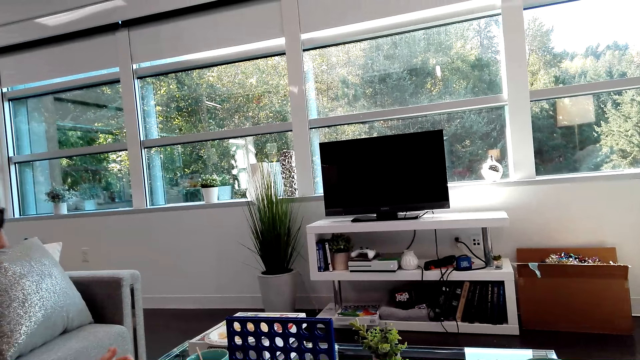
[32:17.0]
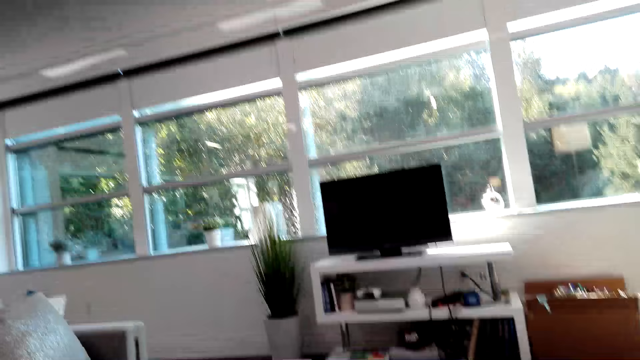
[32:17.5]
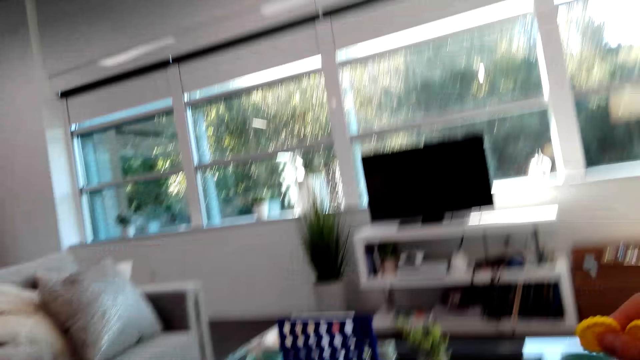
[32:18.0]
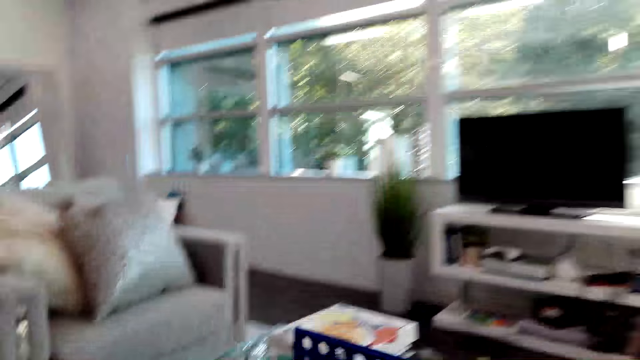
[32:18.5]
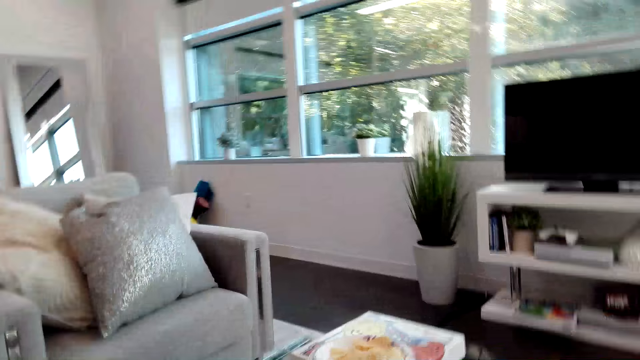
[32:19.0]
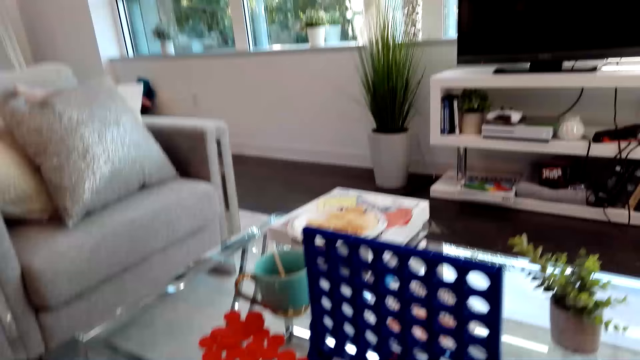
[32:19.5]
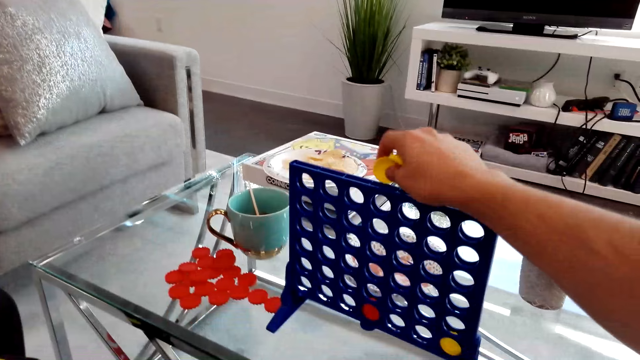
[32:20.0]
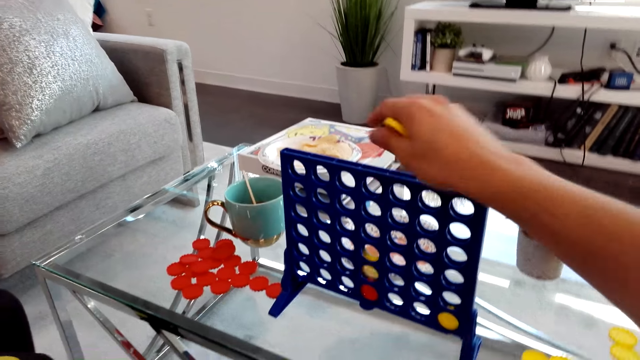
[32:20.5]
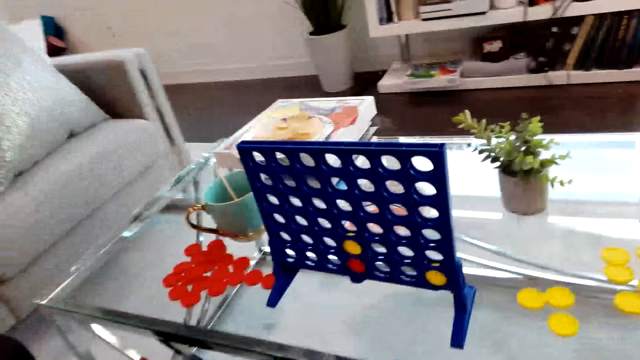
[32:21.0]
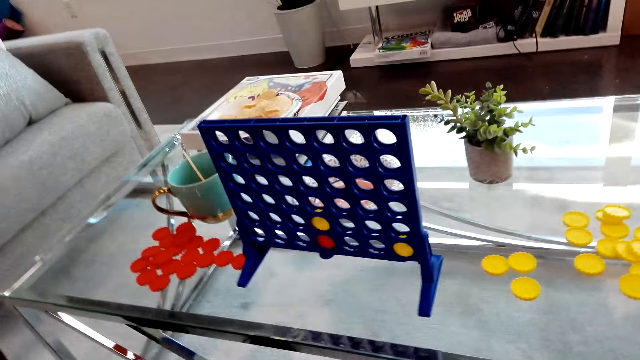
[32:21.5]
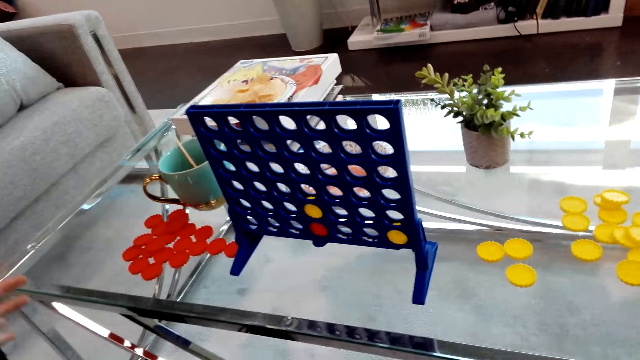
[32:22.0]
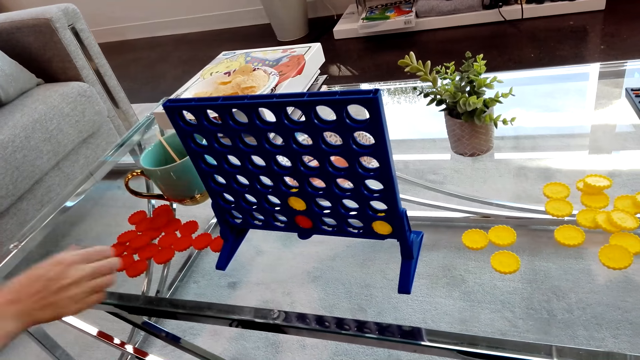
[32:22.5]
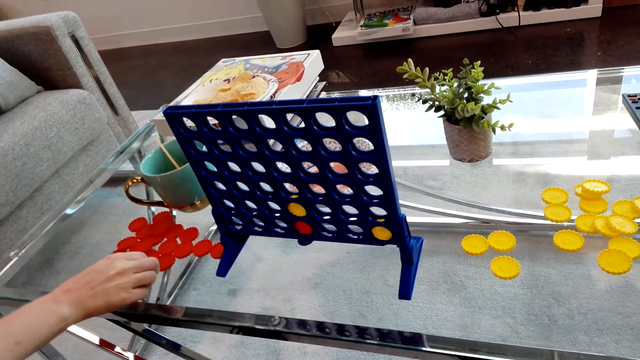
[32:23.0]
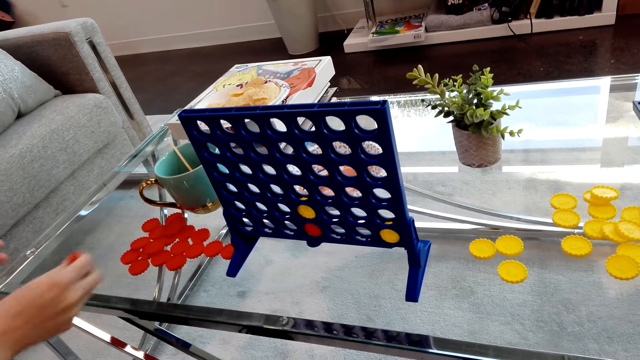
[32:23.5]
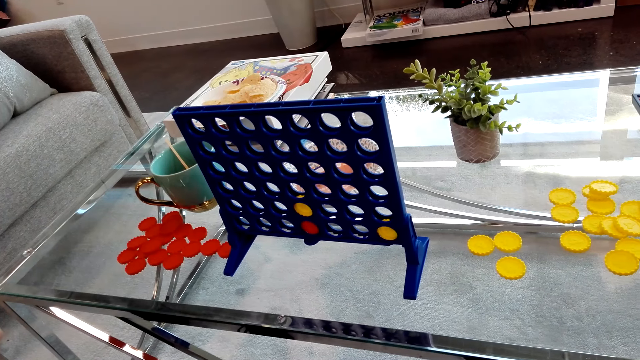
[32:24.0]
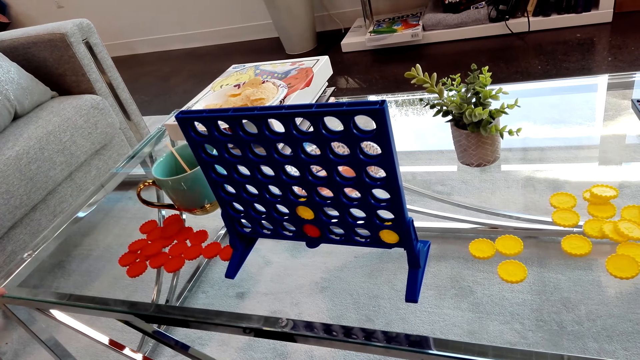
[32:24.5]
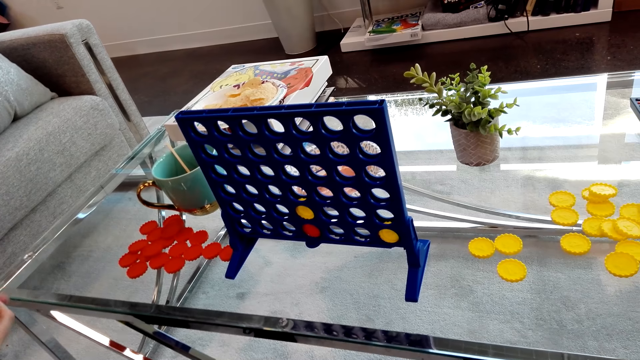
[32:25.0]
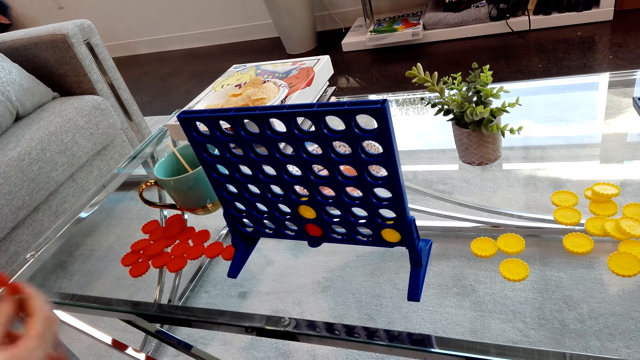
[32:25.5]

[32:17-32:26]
The camera wearer drops a Connect 4 game coin in the board. They play the Connect Four game. A person picks Connect 4 game coins from the table.

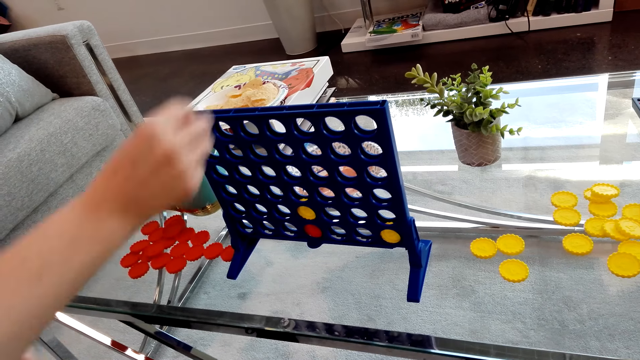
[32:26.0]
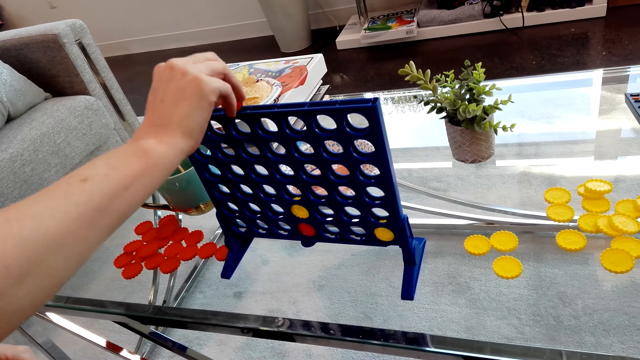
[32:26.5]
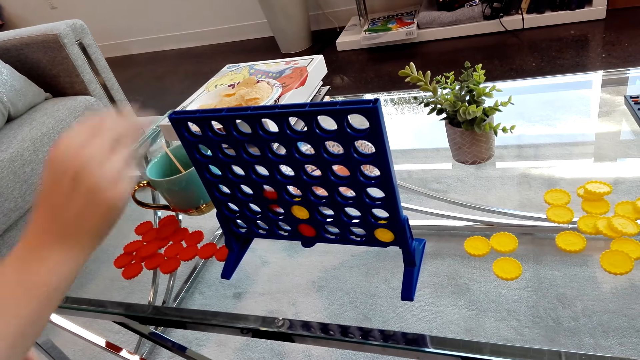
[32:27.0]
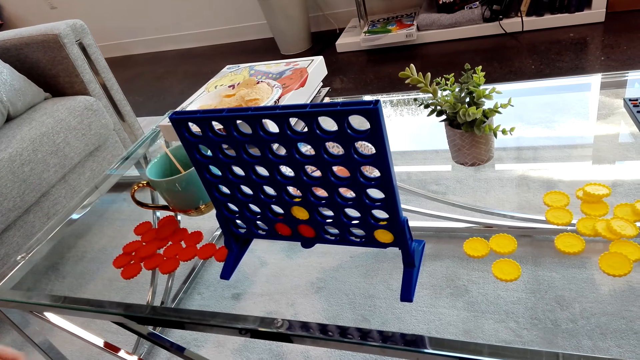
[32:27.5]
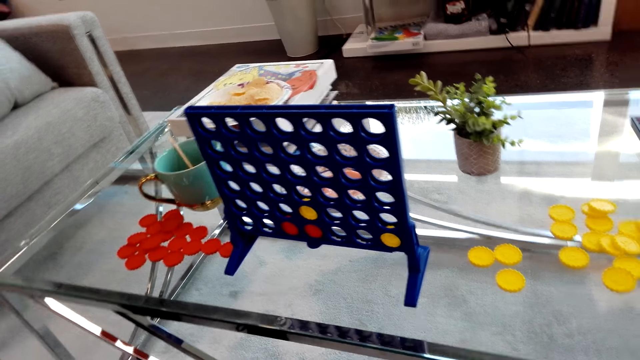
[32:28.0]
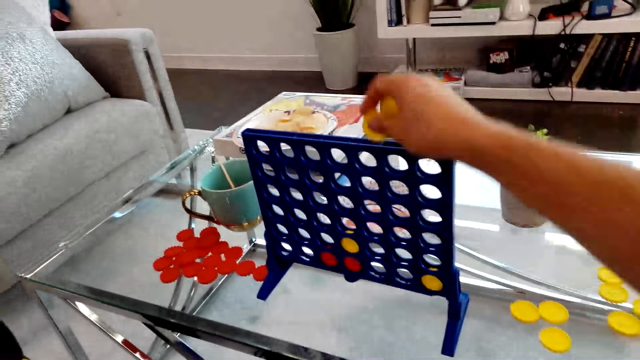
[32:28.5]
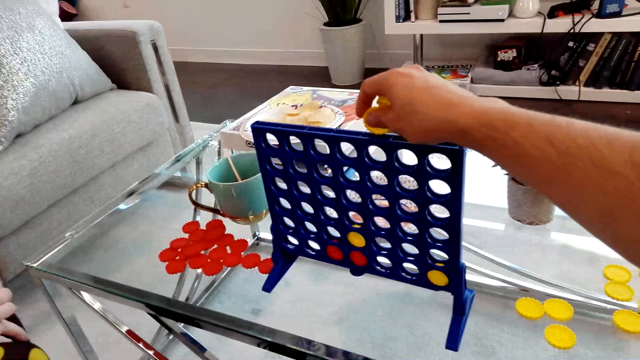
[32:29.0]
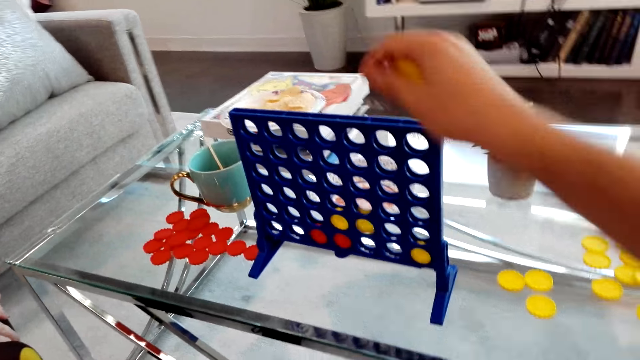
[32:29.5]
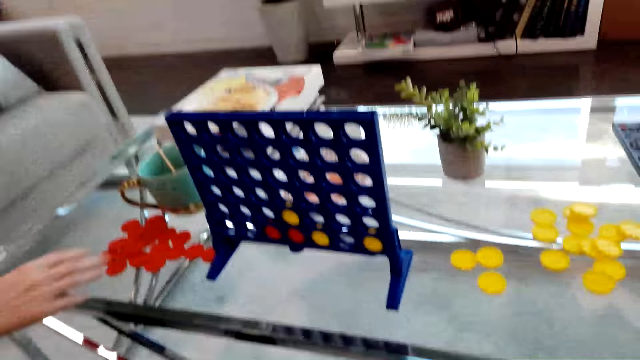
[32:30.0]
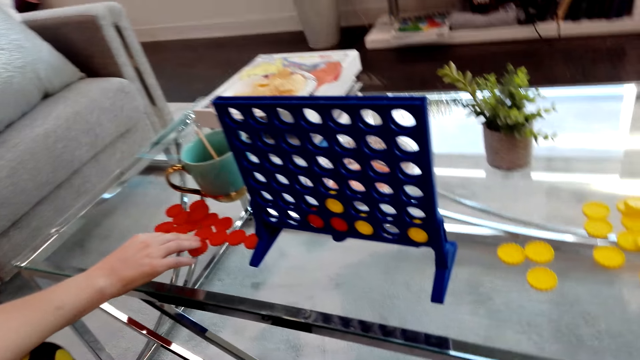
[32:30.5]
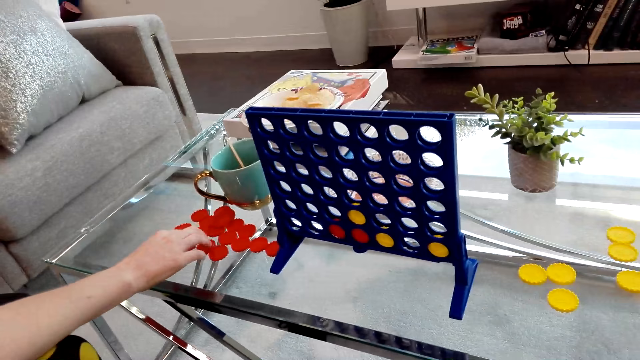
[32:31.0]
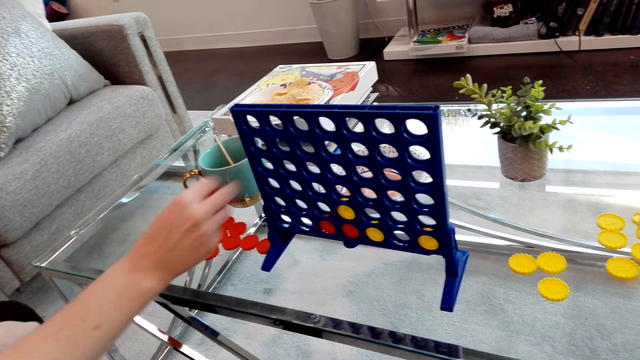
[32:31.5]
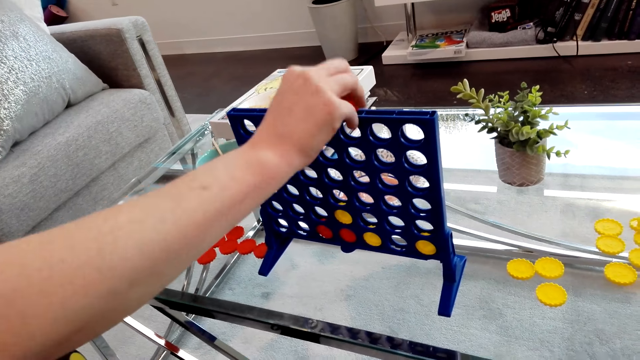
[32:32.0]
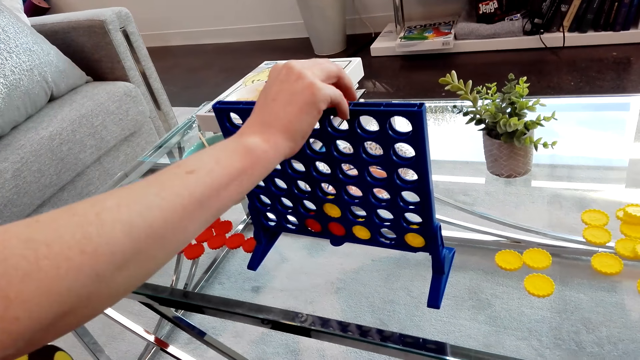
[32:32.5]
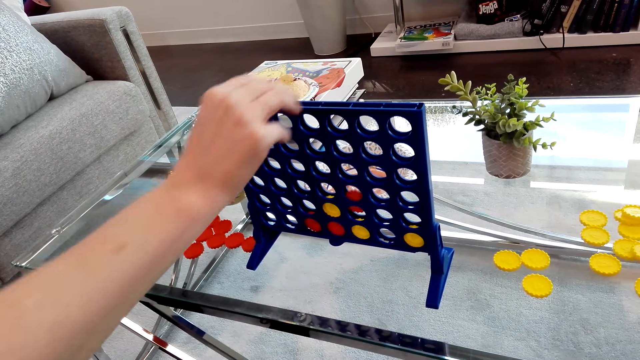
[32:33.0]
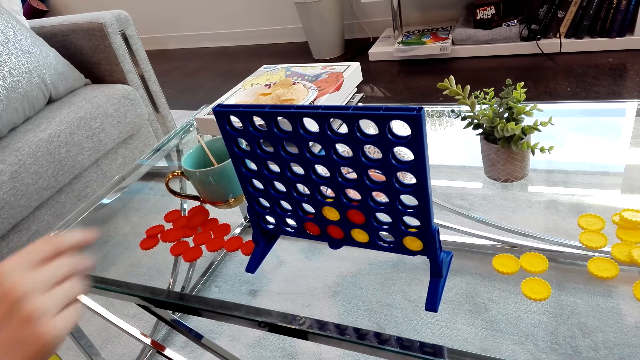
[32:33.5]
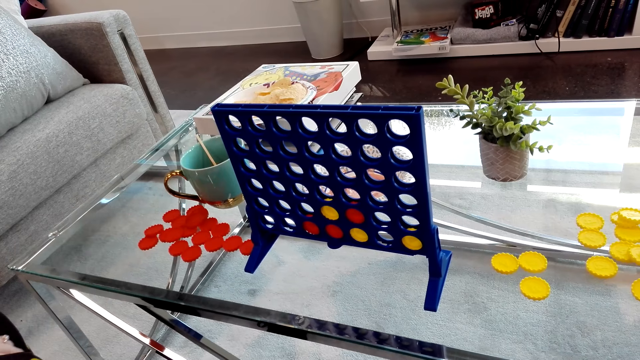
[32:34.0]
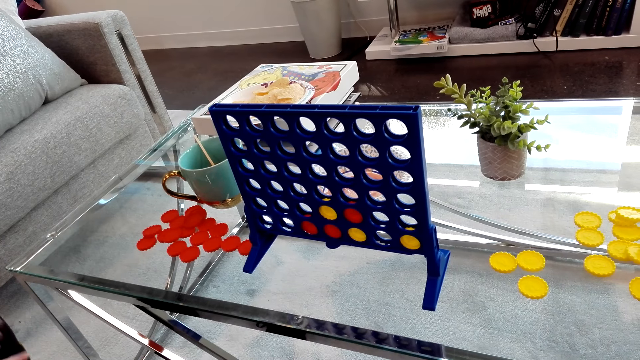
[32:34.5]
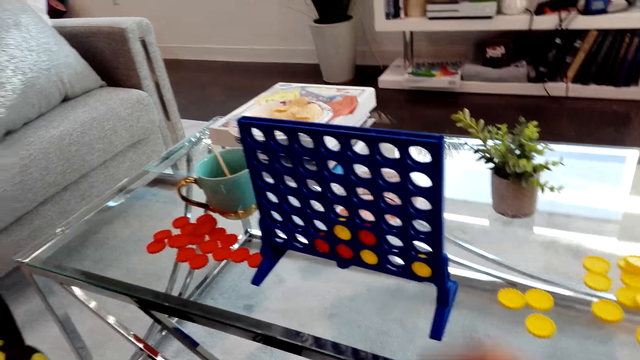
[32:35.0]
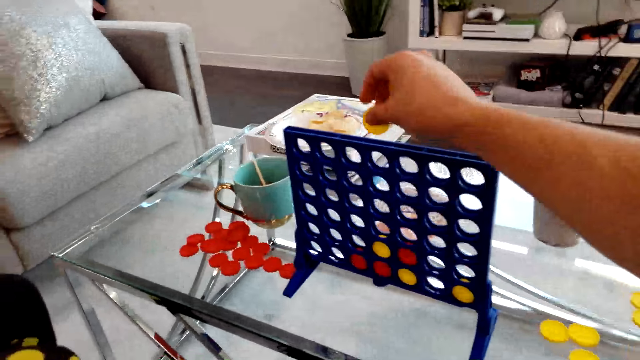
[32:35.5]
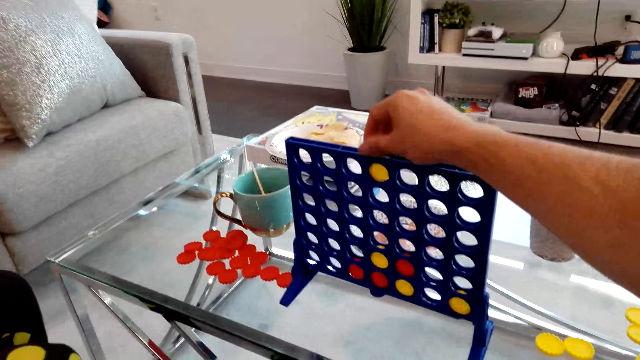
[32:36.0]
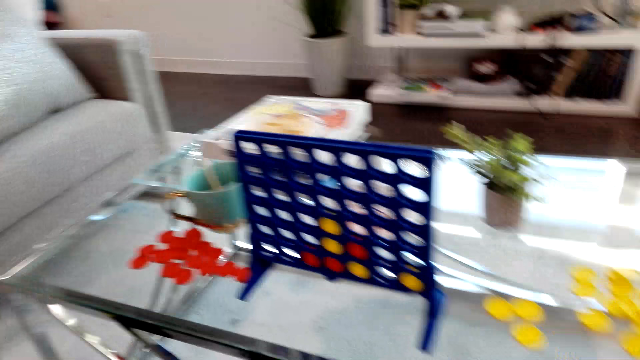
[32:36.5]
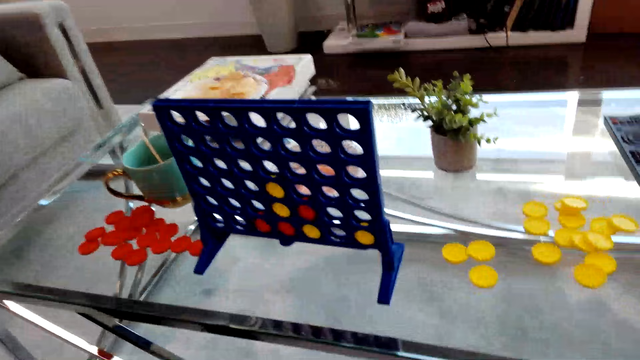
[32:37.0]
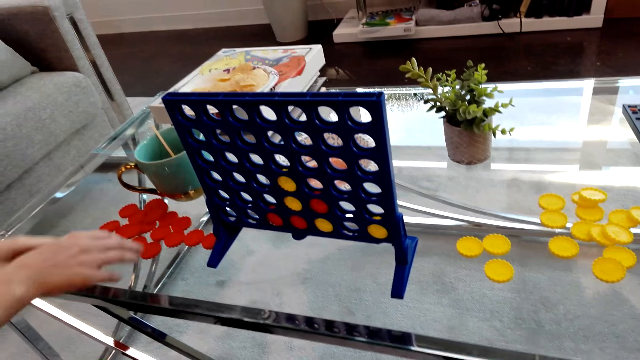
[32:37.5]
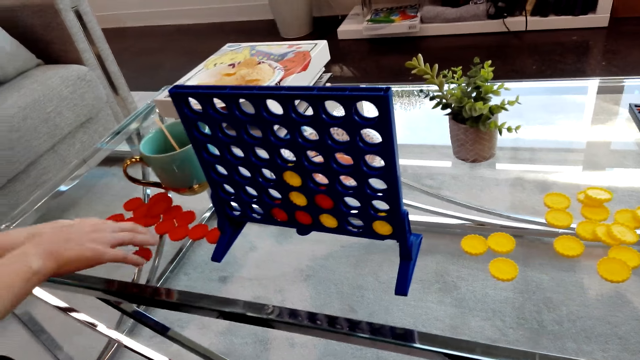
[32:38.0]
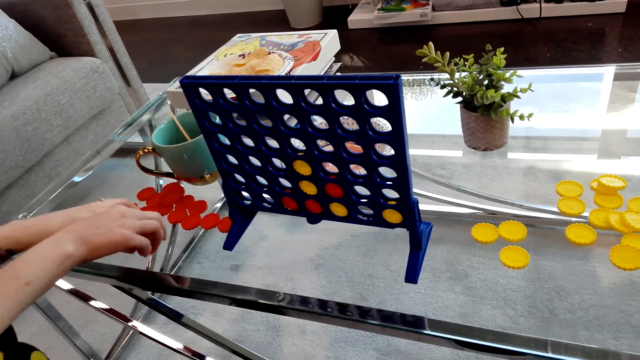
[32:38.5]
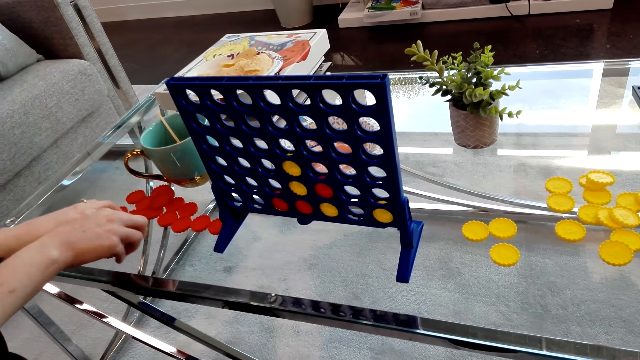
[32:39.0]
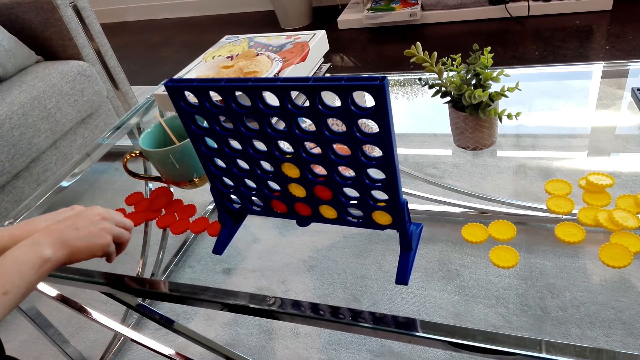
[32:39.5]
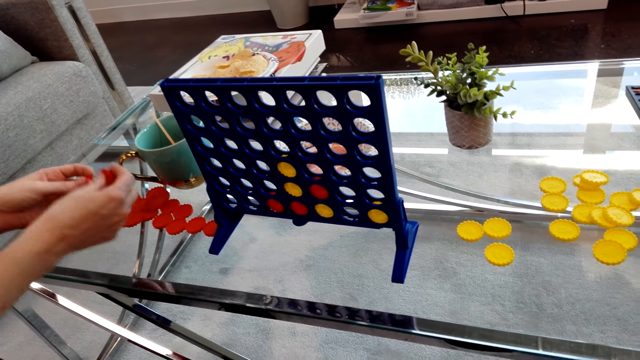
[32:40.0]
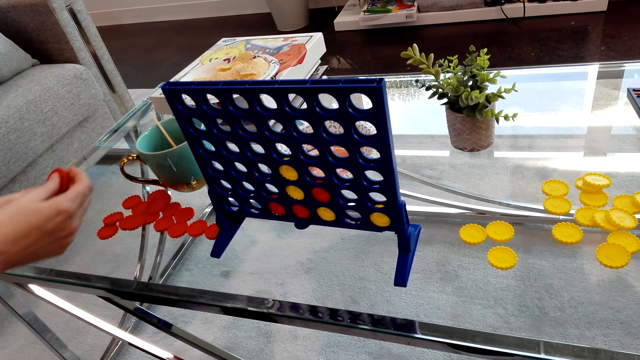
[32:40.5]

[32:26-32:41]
A lady drops a Connect 4 game coin in the board and plays the Connect Four game. The camera wearer plays the Connect Four game. They drop a Connect 4 game coin in the board. The lady picks Connect 4 game coins from the table, drops a Connect 4 game coin in the board and plays the Connect Four game. The camera wearer drops a Connect 4 game coin in the board. They play the Connect Four game. The lady picks Connect 4 game coins from the table.
